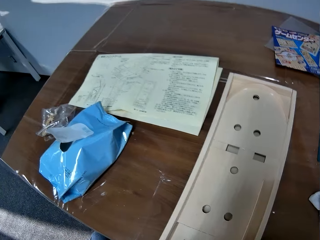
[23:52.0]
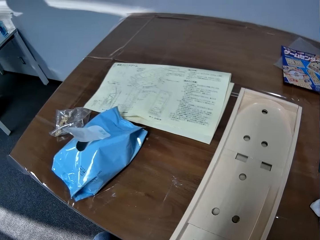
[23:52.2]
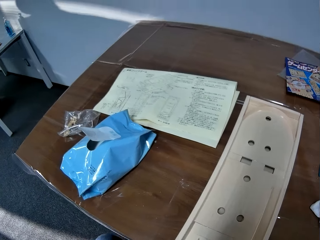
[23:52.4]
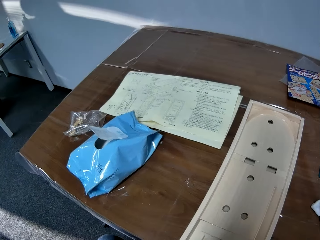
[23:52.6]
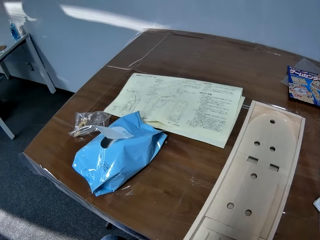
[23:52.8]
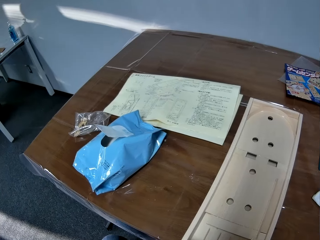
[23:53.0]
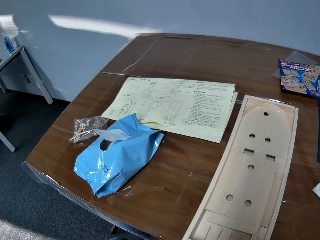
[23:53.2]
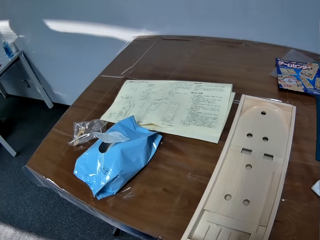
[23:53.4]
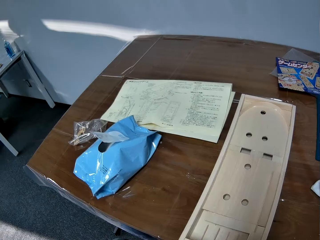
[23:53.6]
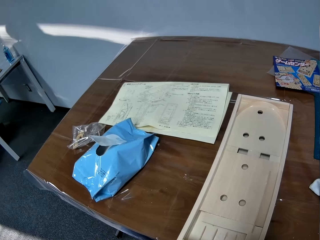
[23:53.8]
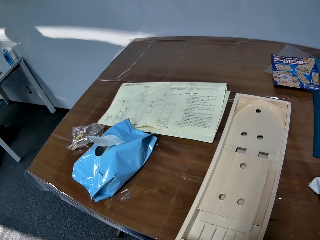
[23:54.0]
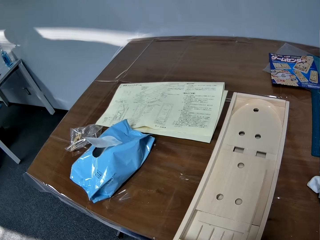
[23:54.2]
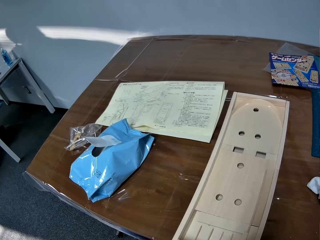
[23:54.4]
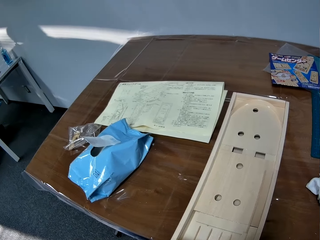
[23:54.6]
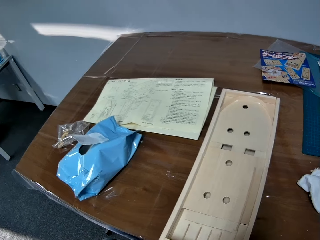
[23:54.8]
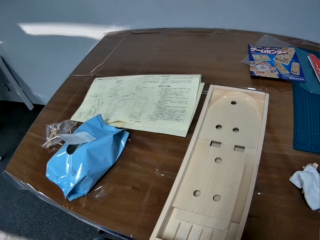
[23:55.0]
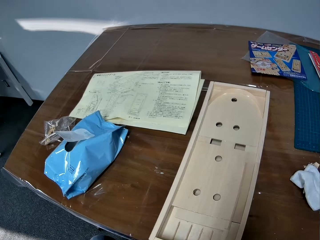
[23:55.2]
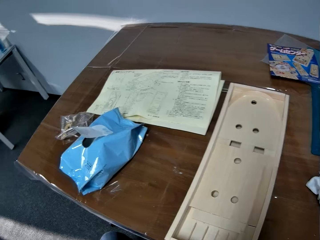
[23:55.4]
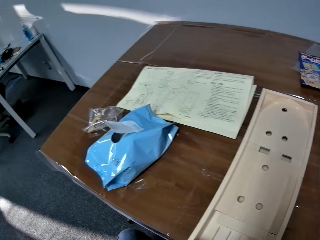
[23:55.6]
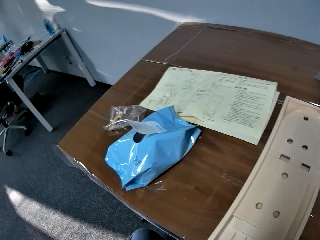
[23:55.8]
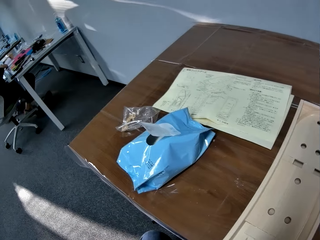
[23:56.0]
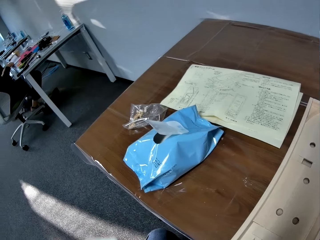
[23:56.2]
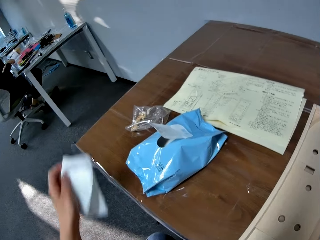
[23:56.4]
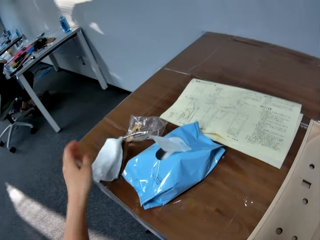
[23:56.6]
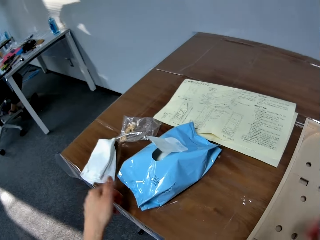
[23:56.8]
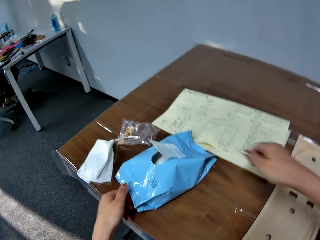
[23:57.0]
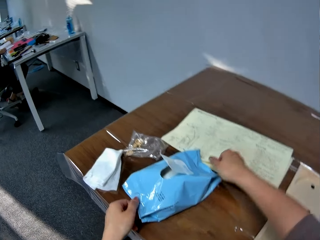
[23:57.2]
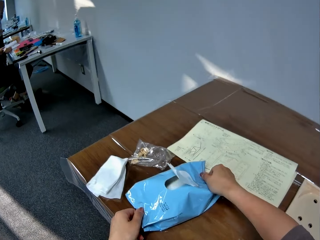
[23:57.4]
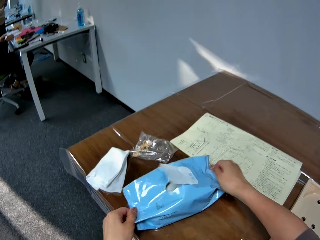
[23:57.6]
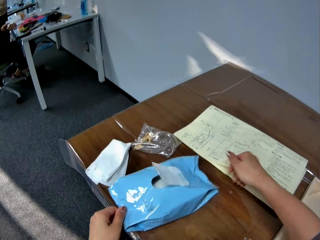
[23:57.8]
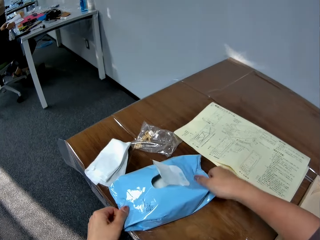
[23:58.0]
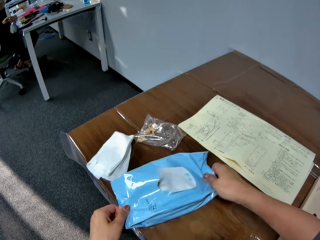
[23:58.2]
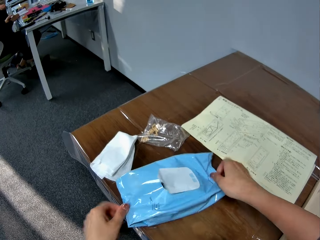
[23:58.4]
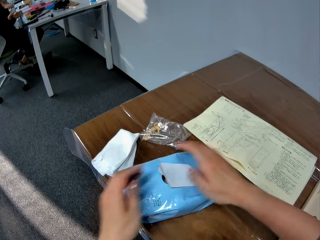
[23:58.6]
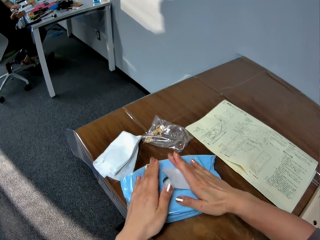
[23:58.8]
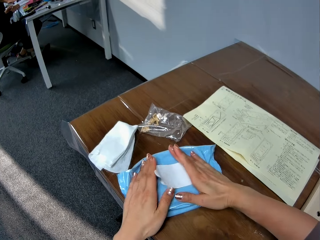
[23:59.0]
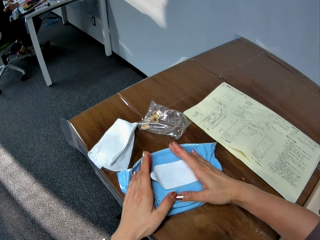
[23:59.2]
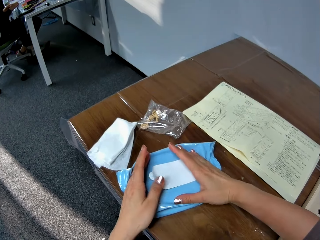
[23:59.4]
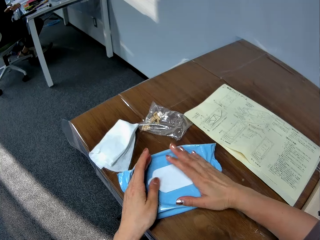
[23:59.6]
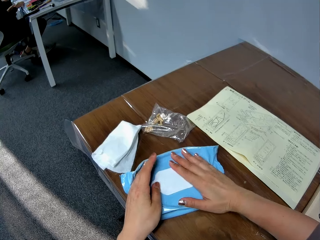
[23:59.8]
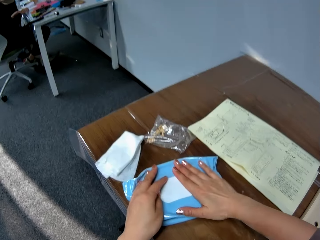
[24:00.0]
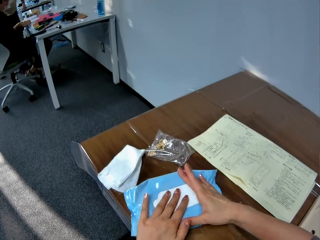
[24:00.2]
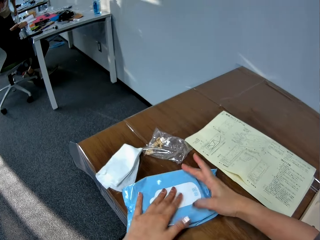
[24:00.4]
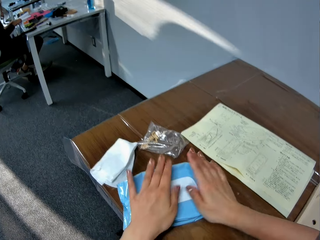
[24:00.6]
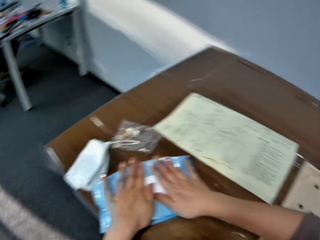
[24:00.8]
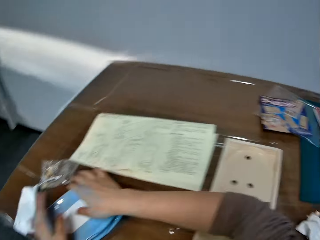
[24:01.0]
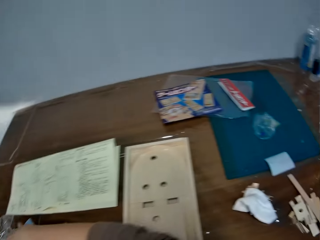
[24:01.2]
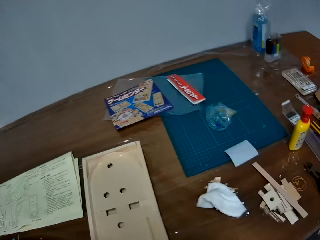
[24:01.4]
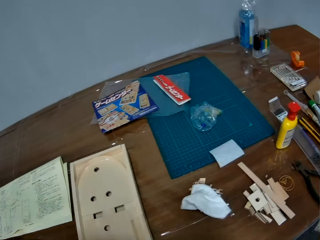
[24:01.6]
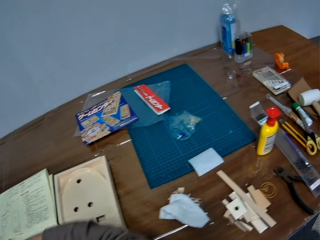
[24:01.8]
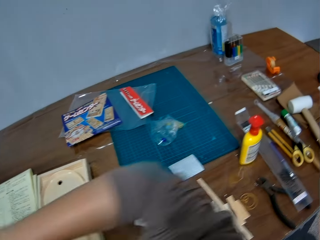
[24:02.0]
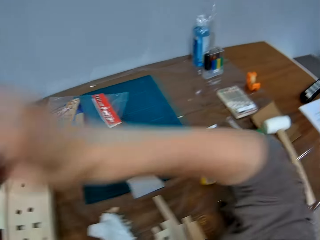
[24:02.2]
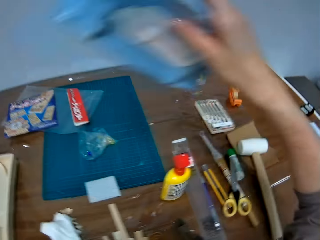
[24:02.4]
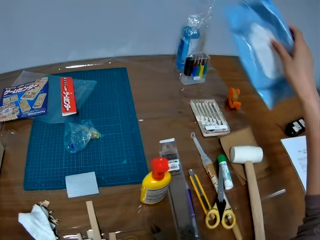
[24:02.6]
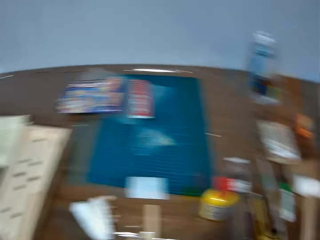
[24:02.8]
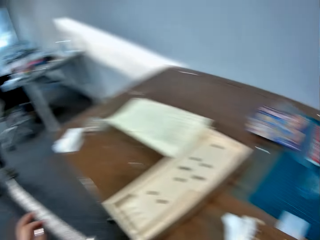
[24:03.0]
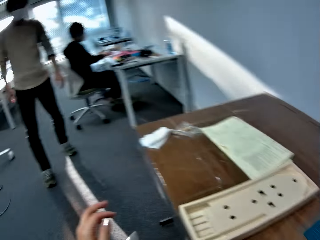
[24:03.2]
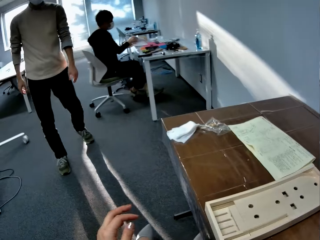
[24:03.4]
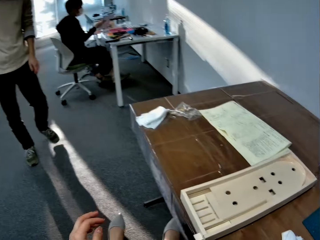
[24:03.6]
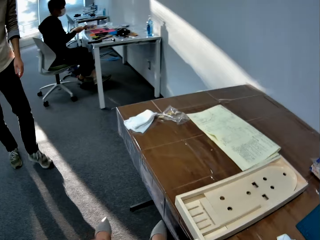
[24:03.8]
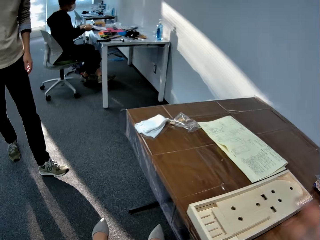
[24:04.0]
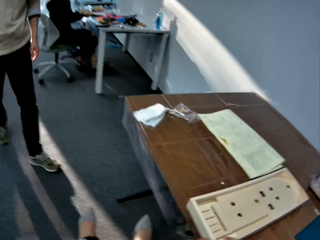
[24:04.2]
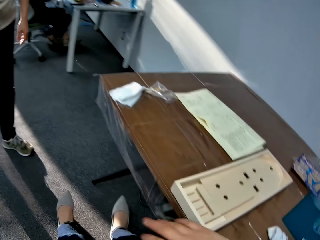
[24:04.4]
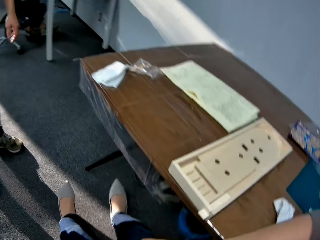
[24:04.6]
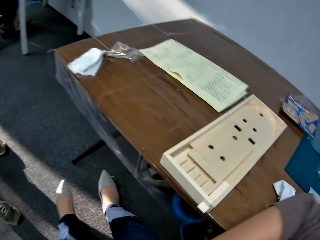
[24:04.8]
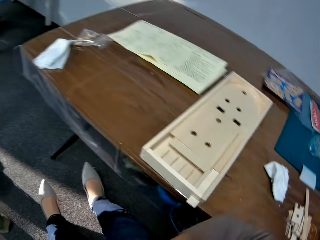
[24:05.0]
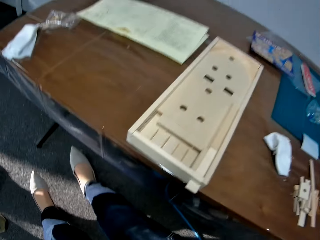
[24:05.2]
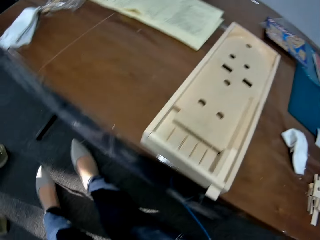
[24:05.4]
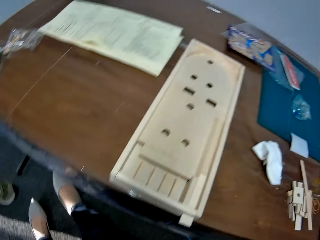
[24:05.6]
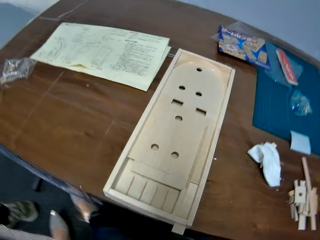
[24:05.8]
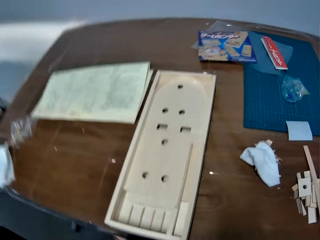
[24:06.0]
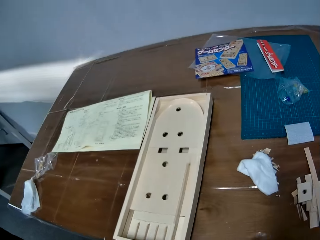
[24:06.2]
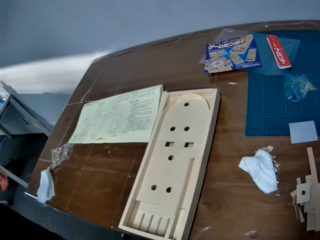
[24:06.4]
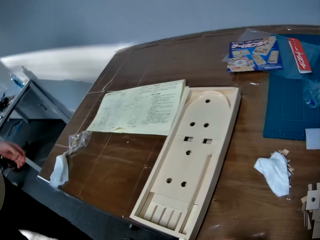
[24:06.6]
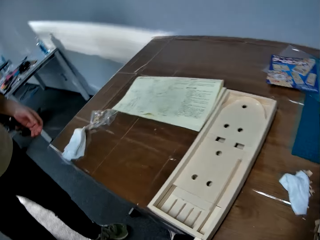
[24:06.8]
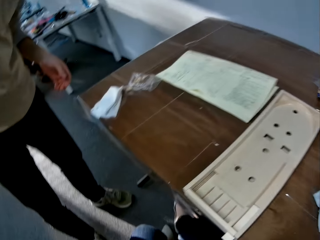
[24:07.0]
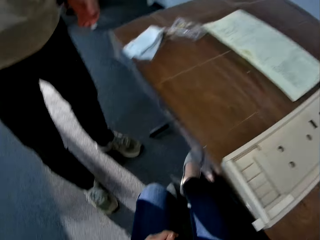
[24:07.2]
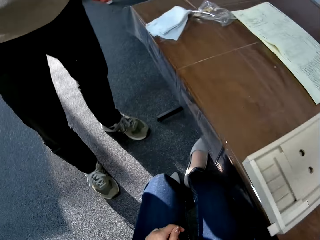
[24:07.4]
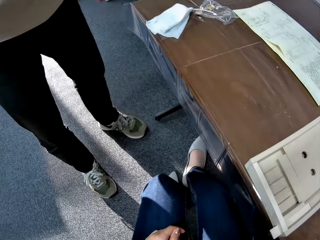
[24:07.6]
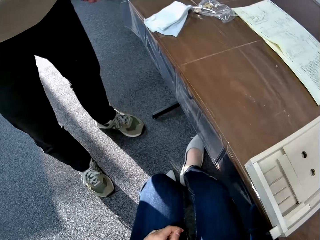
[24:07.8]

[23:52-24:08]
The camera wearer looks at the table. She turns around. A man sits on a chair. The camera wearer drops the face wipe in her left hand on the table. The man moves his hand on a book. The camera wearer adjusts the pack of face wipes on the table with both hands and stretches the pack. The man opens the book pages. Another man holds a book. The camera wearer closes the pack. The other man walks around. The camera wearer turns around. She places the pack of face wipes on another part of the table with her right hand. She turns around. The first man holds the book. A third man walks towards the camera wearer. The camera wearer moves her hands around. She moves her leg. She interacts with a man. She looks around. The first man sits on the chair.
